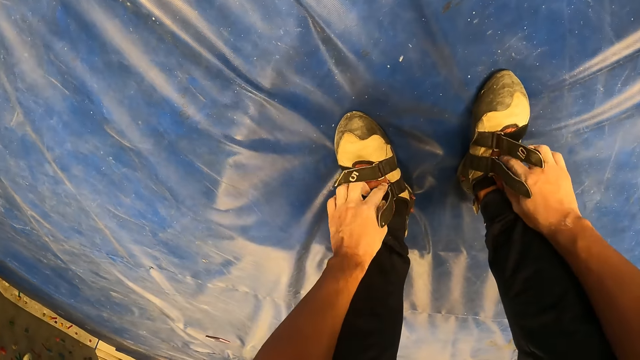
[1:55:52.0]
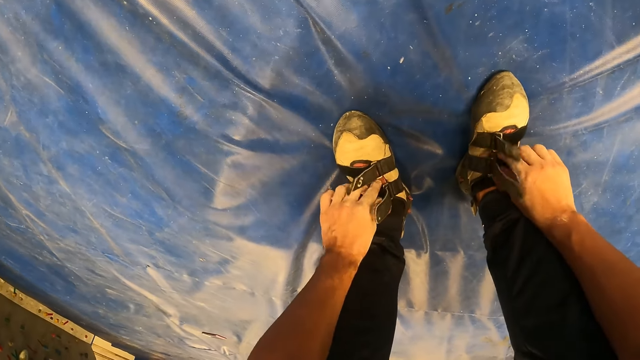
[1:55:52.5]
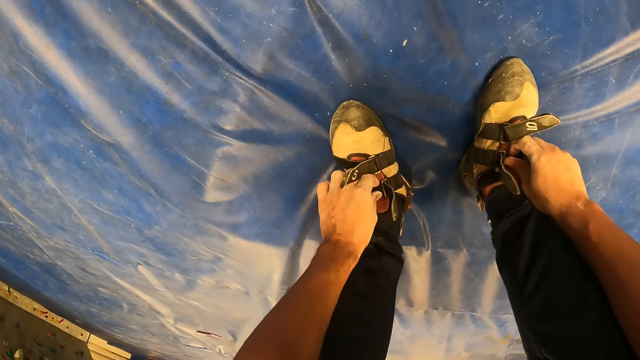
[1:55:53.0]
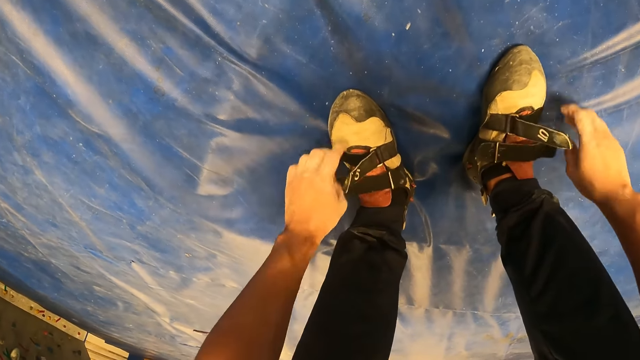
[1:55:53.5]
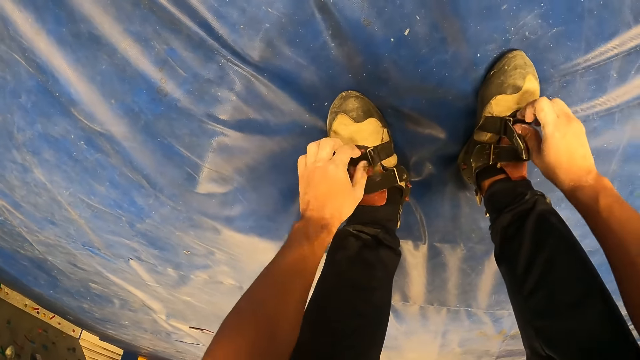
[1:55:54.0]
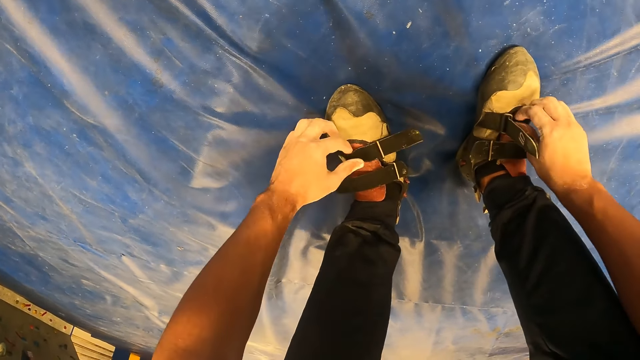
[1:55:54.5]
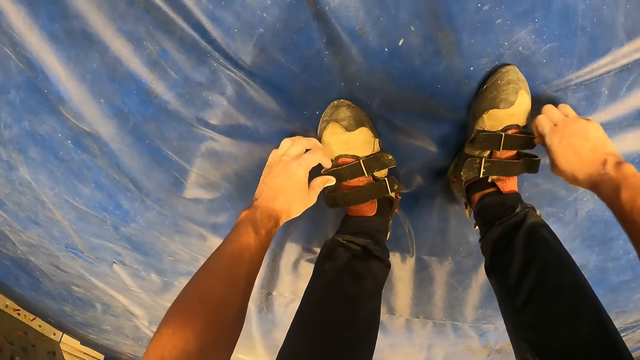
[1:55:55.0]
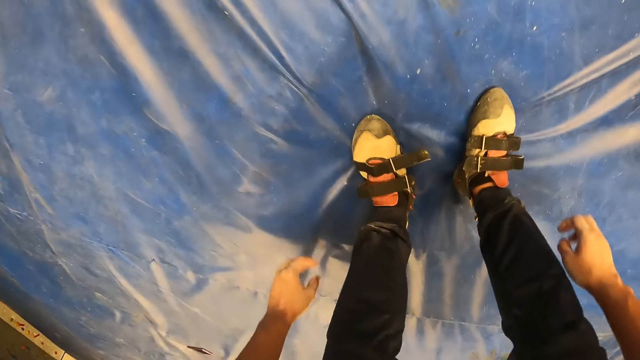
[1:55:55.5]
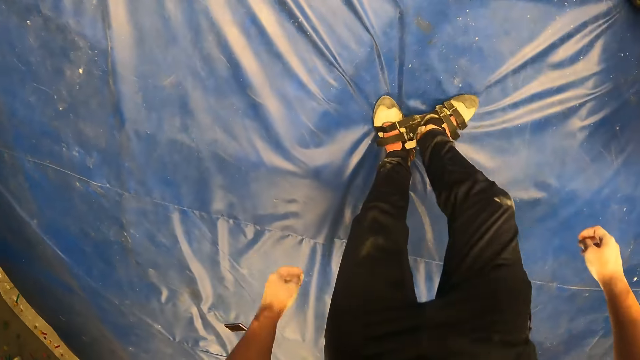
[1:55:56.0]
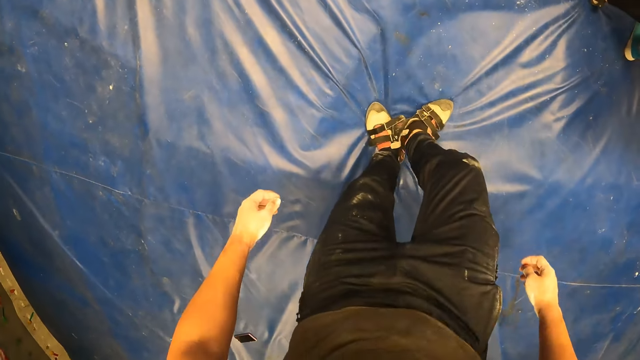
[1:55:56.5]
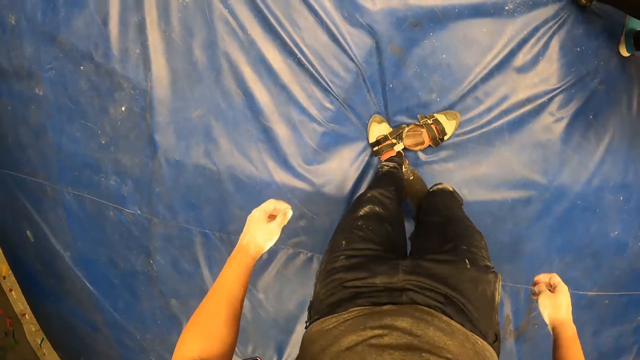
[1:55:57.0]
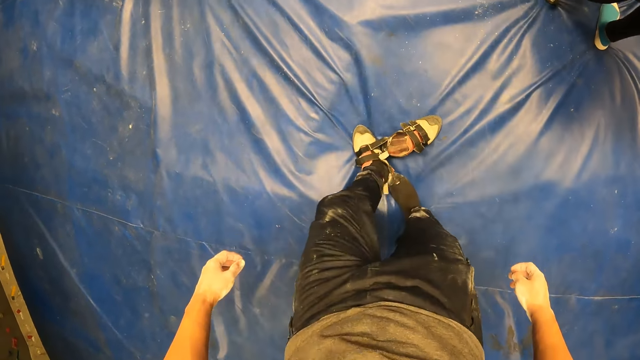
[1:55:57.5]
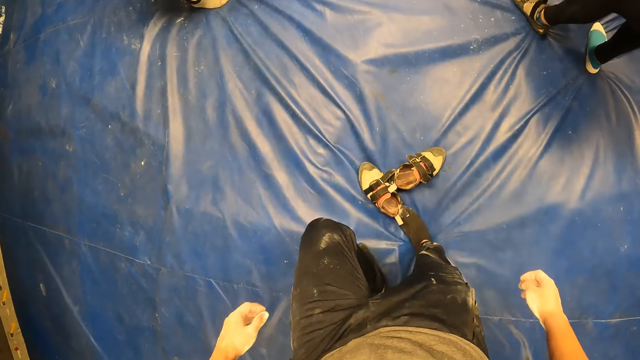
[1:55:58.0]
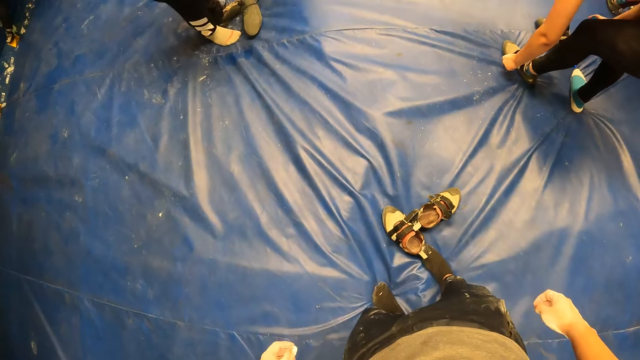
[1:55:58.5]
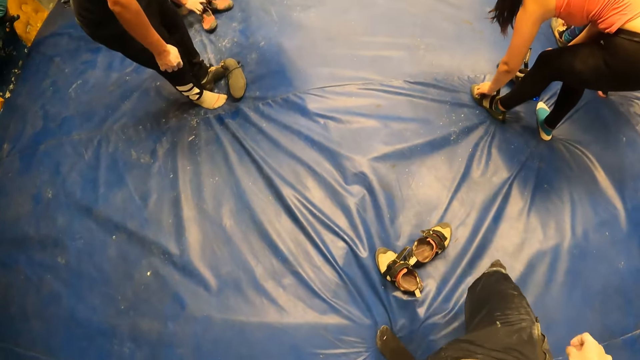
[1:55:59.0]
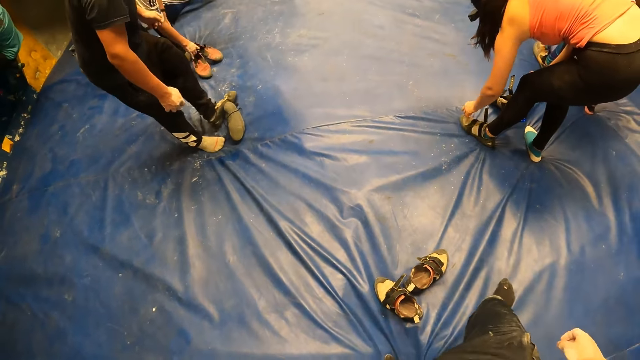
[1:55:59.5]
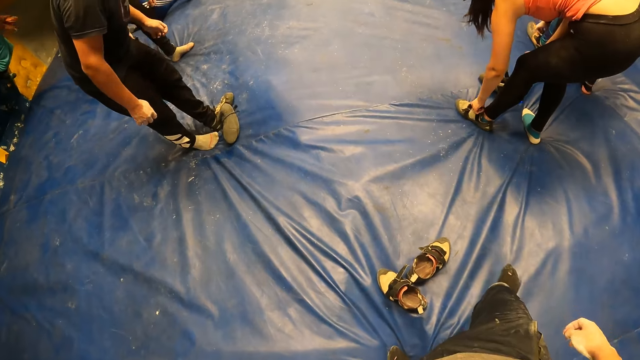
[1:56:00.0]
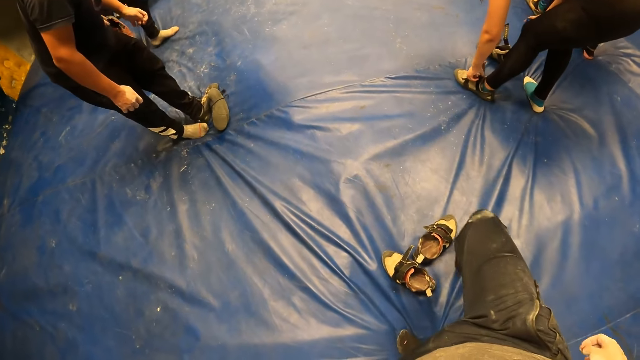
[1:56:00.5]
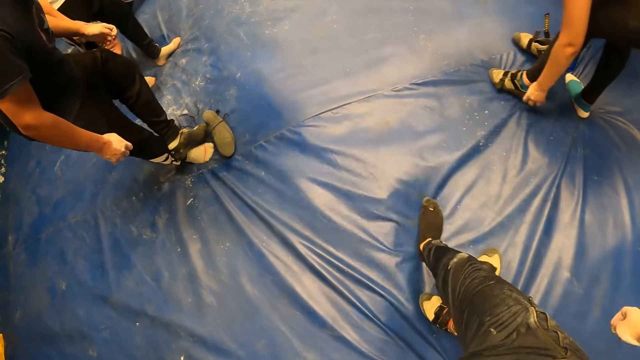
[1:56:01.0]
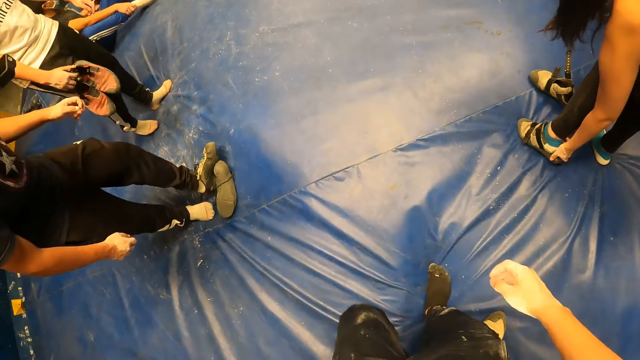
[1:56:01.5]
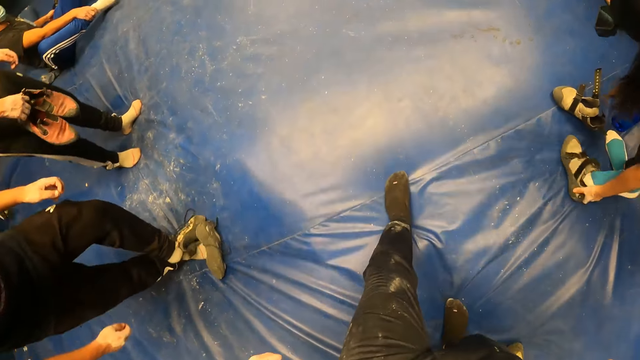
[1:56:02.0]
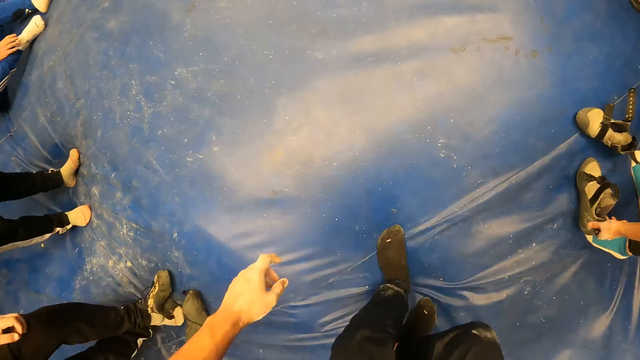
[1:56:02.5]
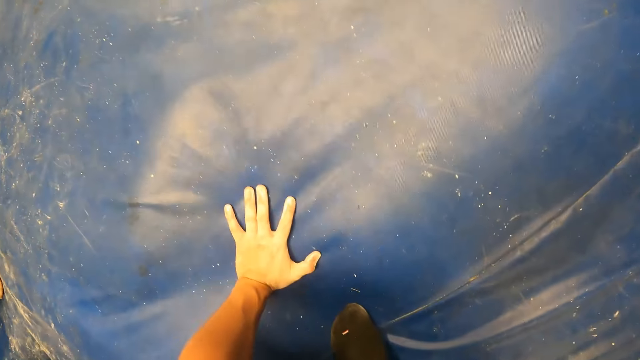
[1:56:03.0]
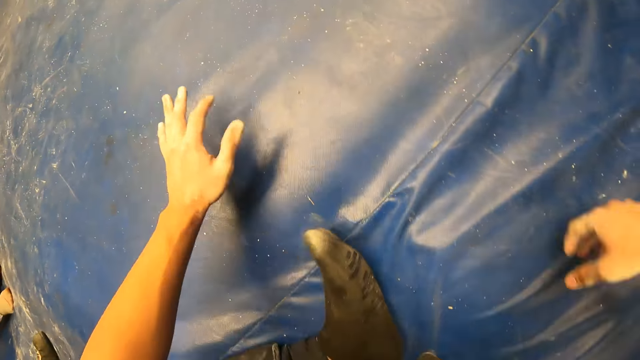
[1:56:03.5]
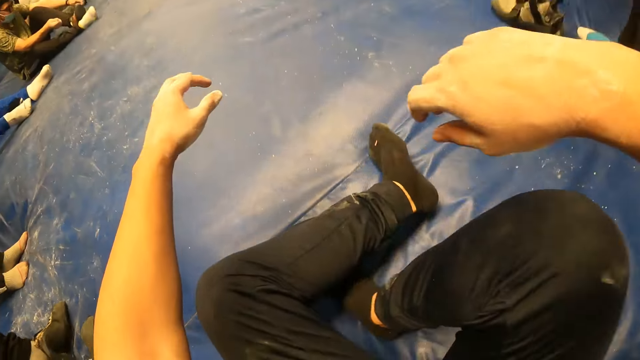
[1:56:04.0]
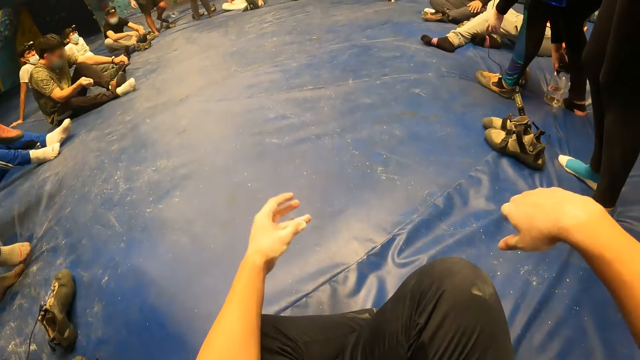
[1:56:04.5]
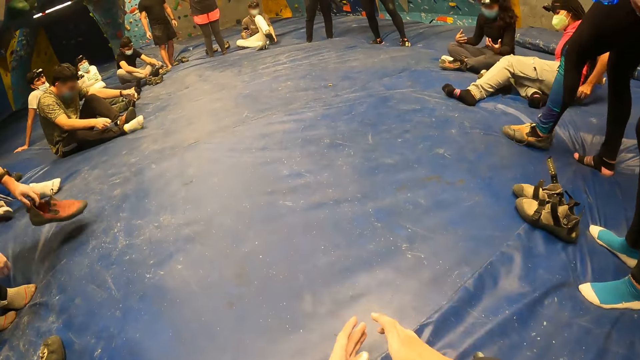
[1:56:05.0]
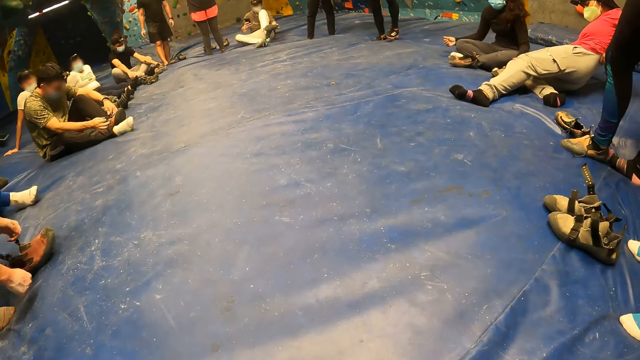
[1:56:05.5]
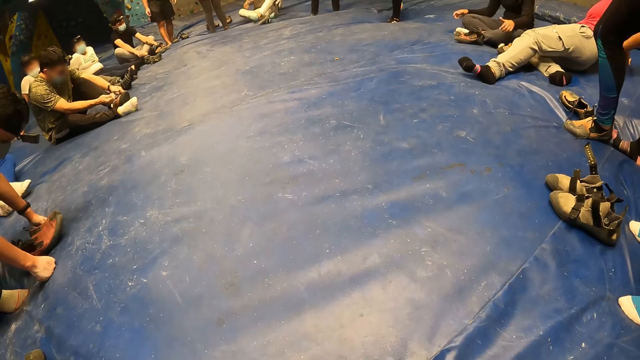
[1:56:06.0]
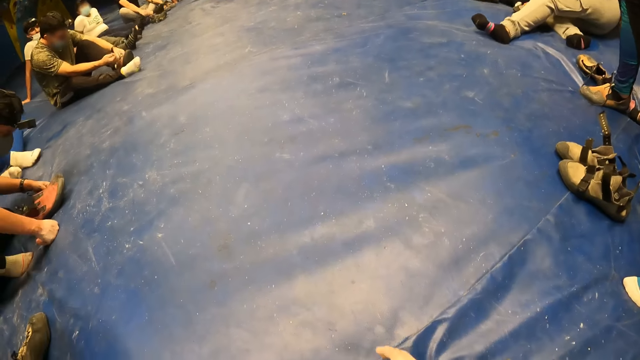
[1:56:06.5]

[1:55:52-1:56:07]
The camera wearer removes the shoe on the right leg. He removes the shoe on the left leg. The woman unstraps a shoe with her left hand. The camera wearer walks. He sits on the bouldering mat with a group of people.

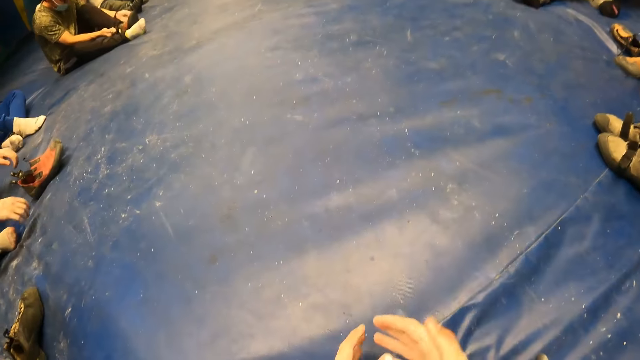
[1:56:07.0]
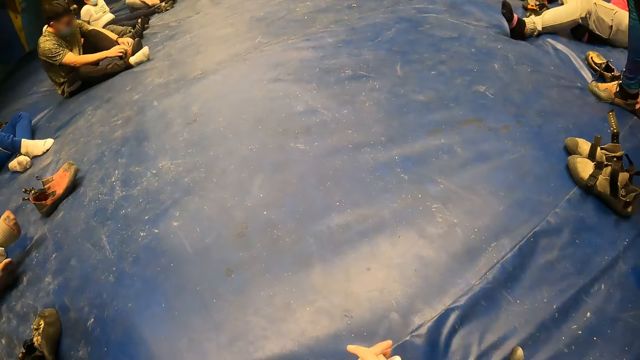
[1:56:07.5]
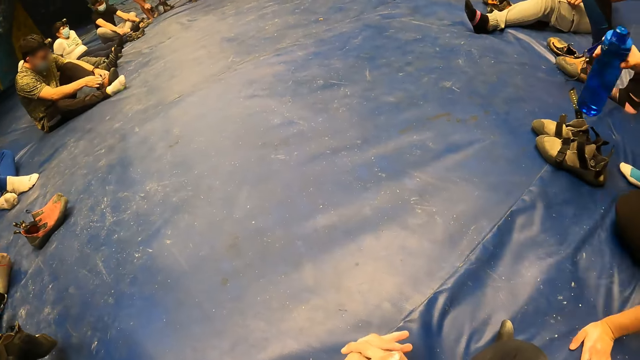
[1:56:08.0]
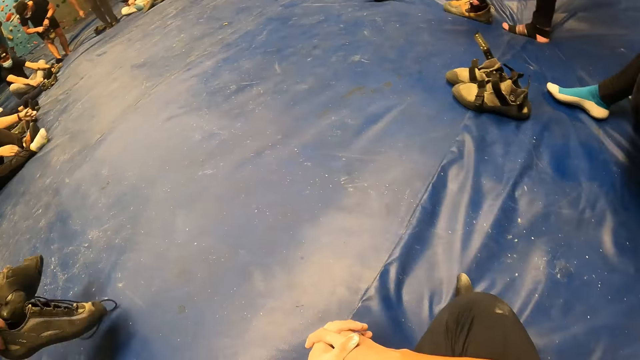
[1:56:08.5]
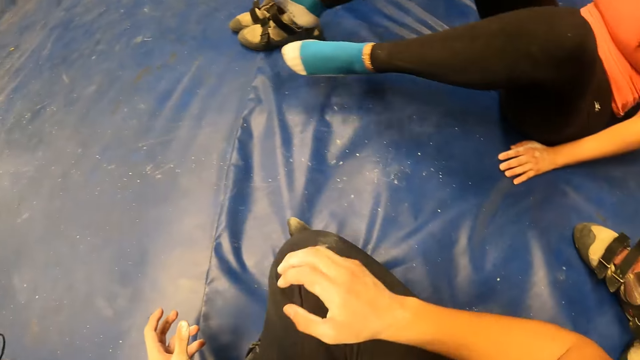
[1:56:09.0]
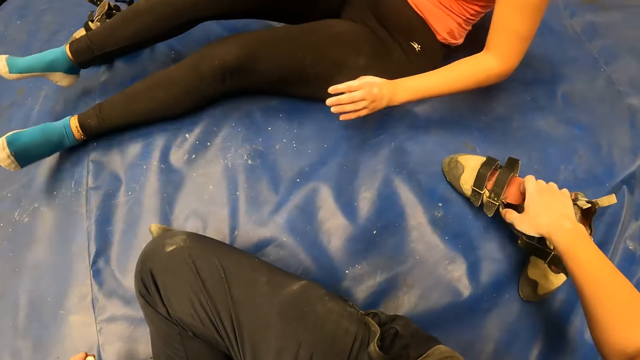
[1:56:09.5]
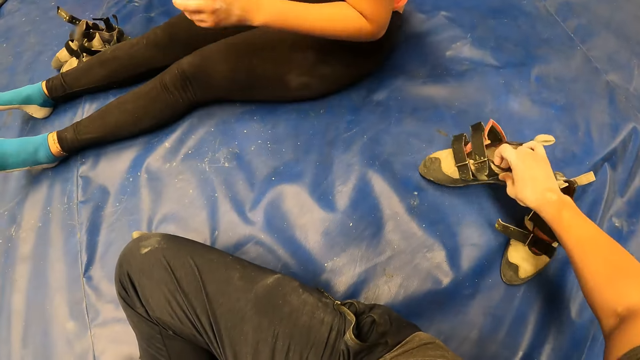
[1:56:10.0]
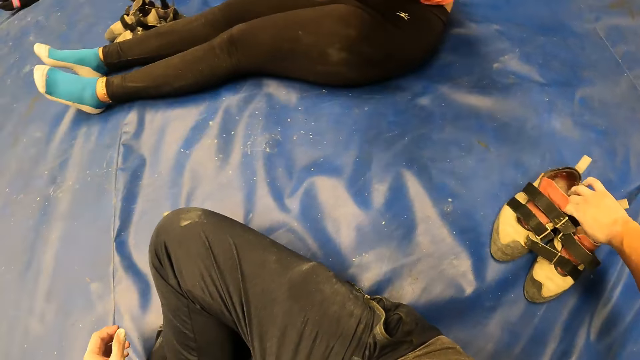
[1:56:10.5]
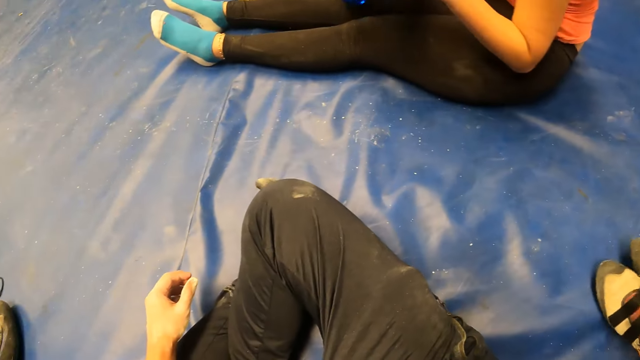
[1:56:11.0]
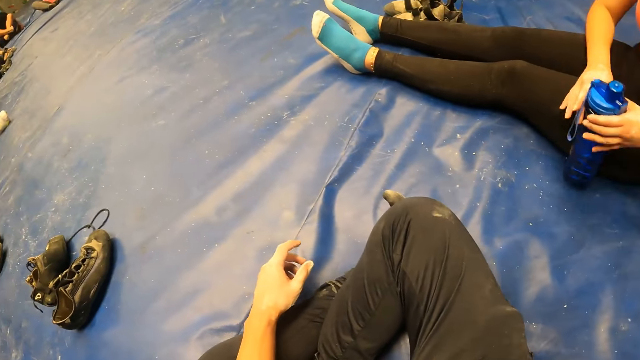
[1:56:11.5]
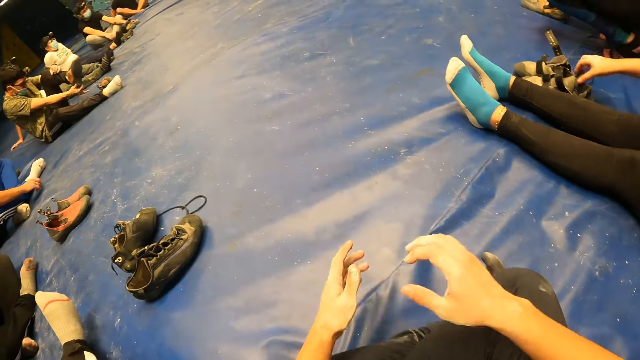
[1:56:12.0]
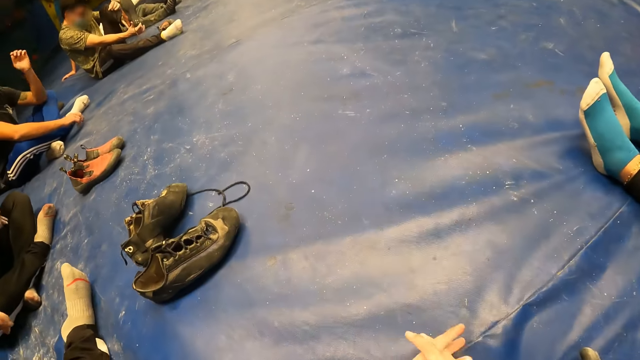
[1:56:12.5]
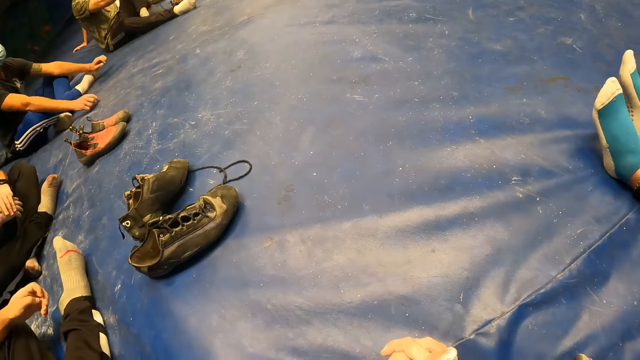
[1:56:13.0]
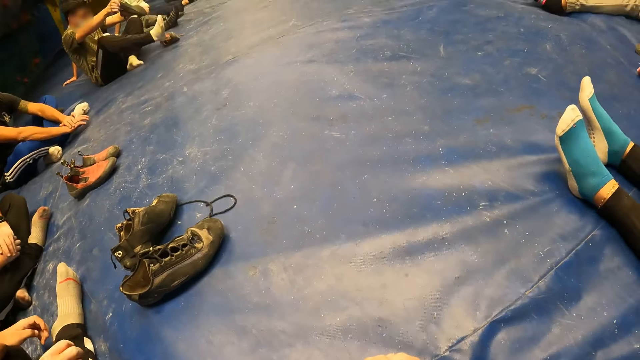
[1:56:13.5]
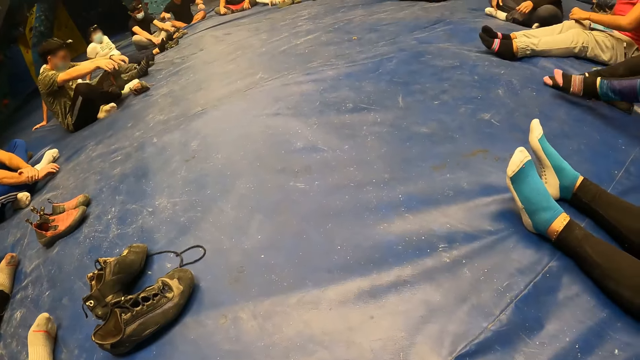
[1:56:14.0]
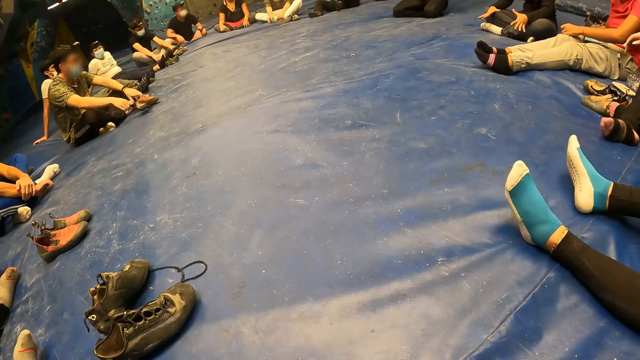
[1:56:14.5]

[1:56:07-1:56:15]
The camera wearer arranges the shoes on the bouldering mat with his right hand. The woman drops the water bottle on the bouldering mat. The camera wearer clamps his hands together.
